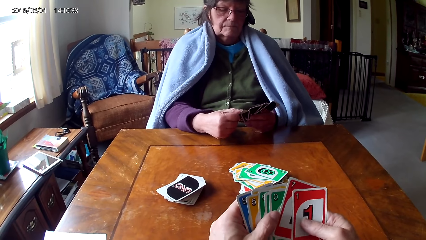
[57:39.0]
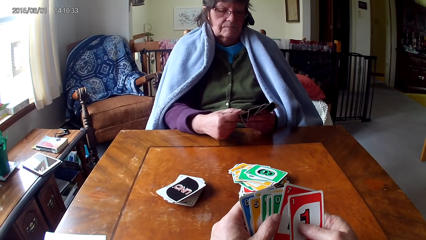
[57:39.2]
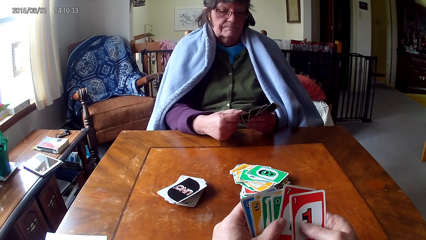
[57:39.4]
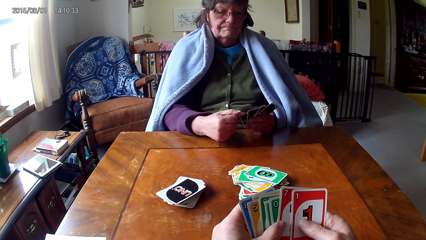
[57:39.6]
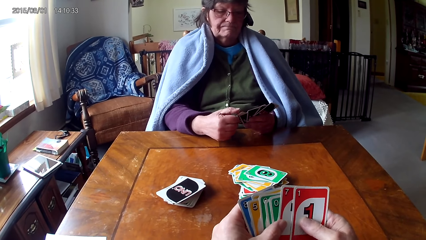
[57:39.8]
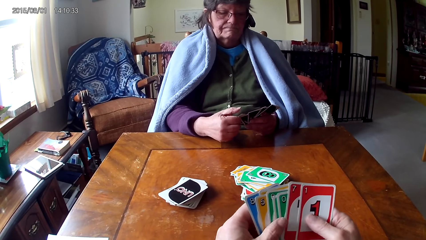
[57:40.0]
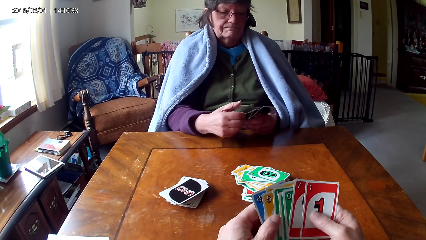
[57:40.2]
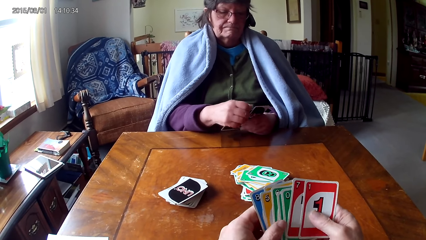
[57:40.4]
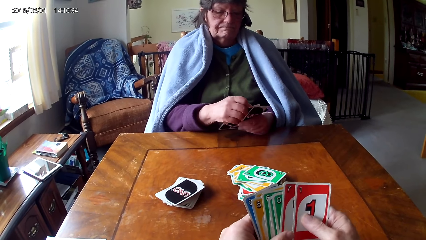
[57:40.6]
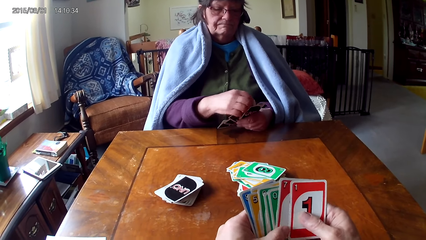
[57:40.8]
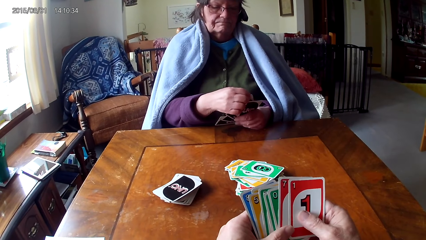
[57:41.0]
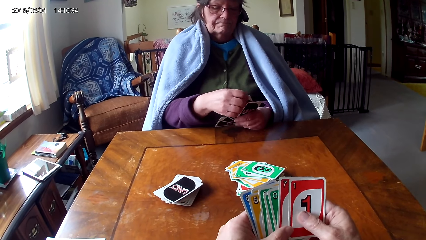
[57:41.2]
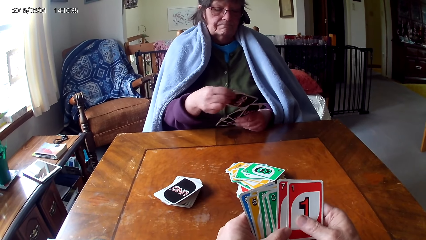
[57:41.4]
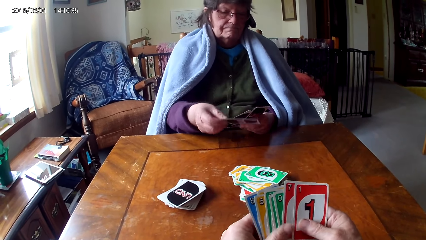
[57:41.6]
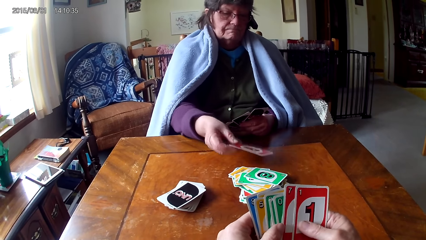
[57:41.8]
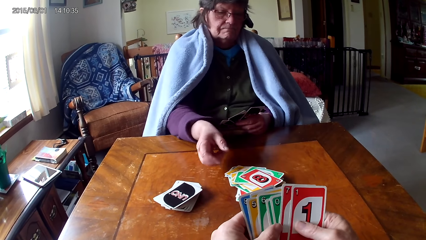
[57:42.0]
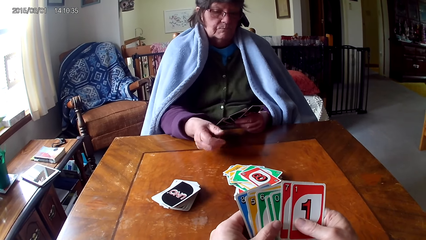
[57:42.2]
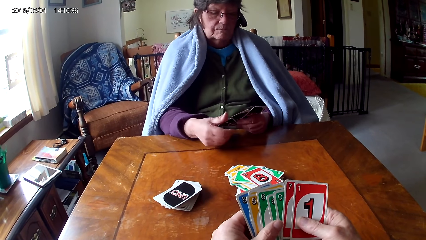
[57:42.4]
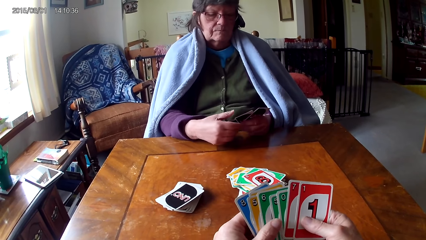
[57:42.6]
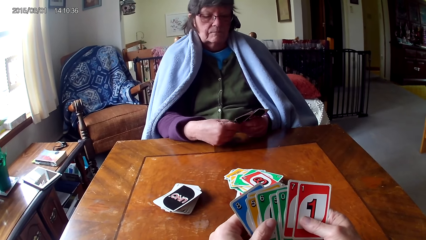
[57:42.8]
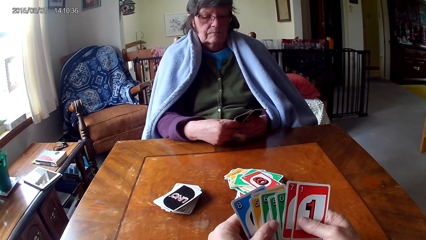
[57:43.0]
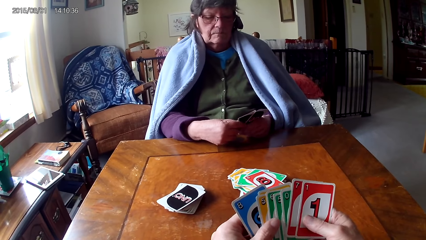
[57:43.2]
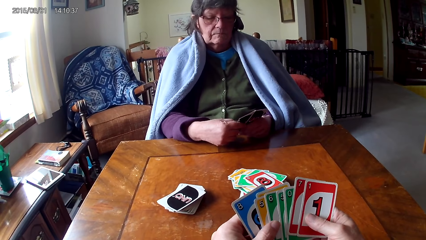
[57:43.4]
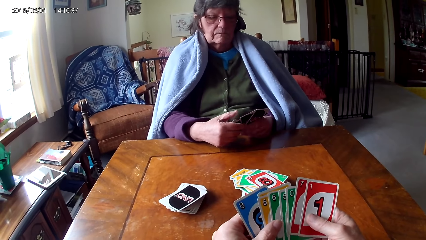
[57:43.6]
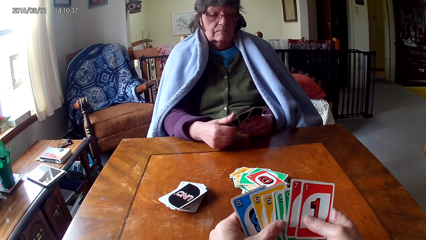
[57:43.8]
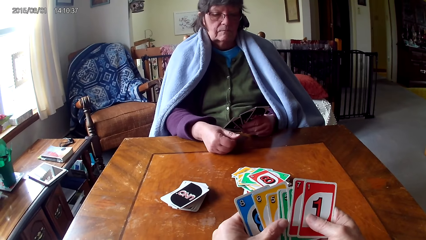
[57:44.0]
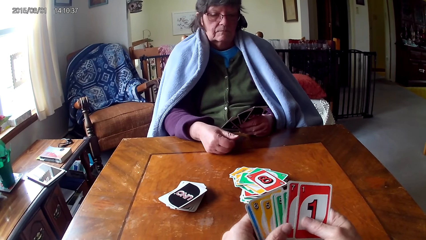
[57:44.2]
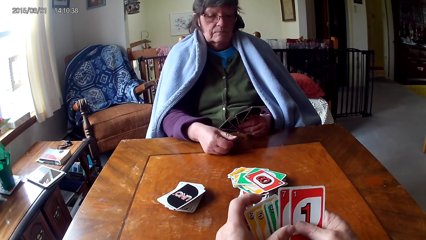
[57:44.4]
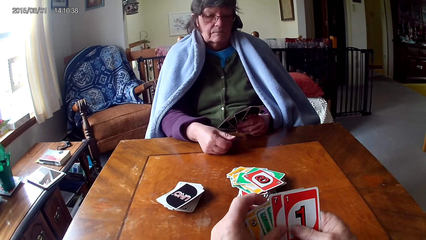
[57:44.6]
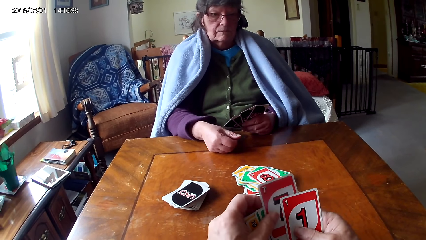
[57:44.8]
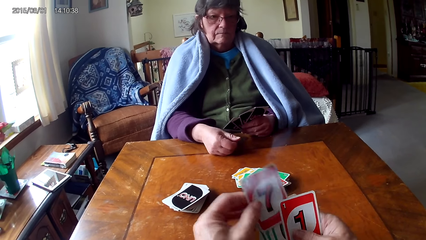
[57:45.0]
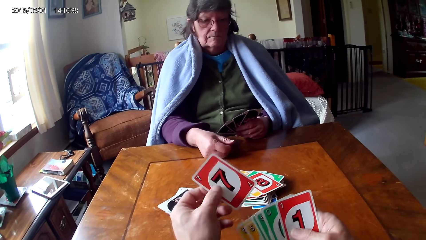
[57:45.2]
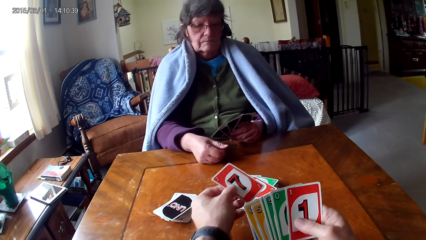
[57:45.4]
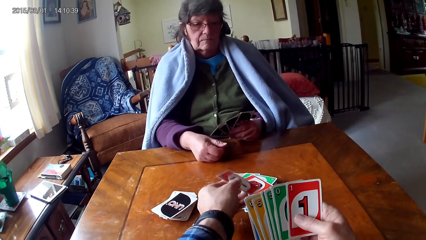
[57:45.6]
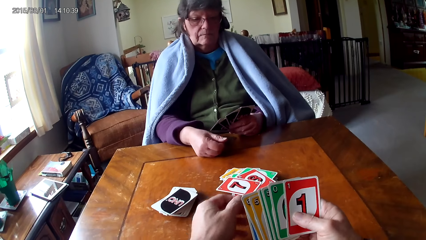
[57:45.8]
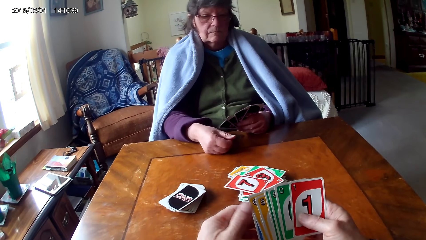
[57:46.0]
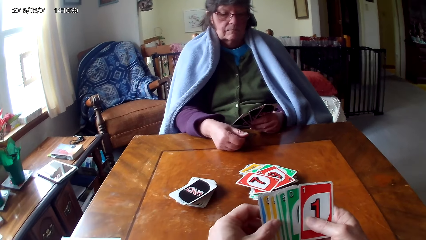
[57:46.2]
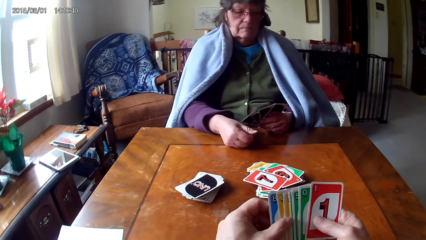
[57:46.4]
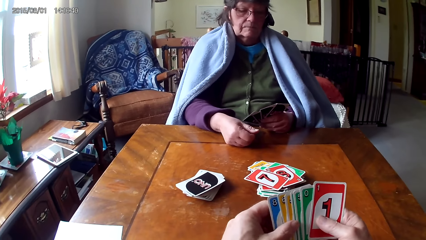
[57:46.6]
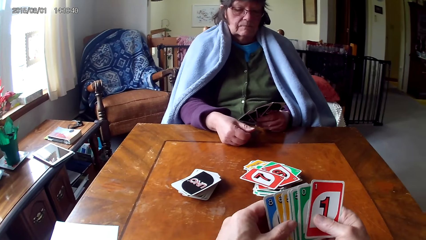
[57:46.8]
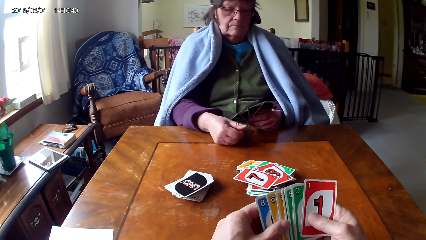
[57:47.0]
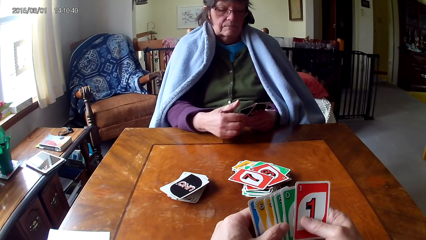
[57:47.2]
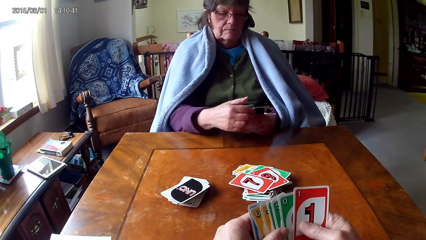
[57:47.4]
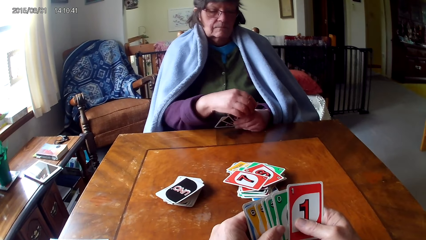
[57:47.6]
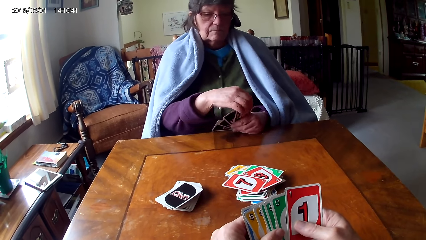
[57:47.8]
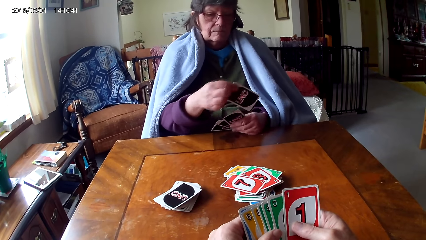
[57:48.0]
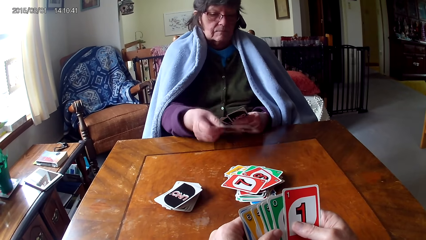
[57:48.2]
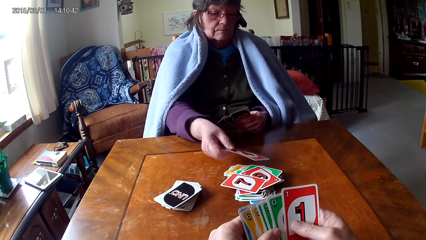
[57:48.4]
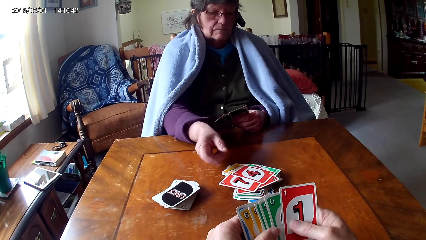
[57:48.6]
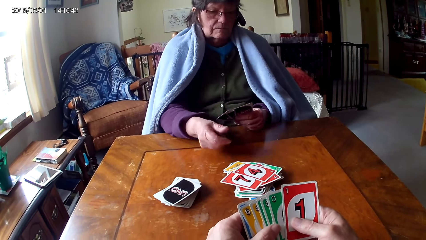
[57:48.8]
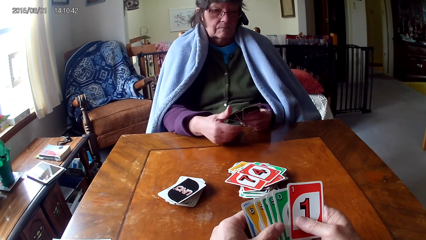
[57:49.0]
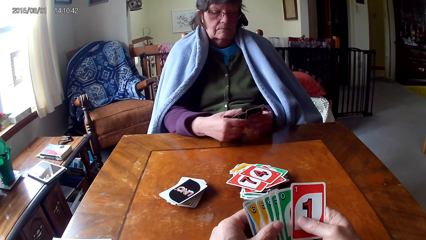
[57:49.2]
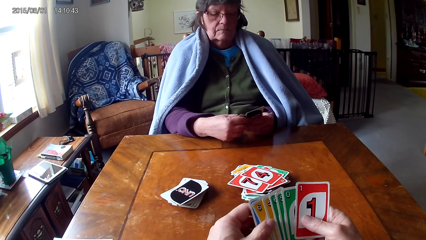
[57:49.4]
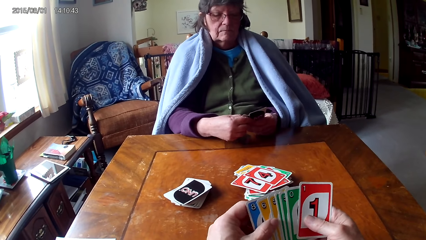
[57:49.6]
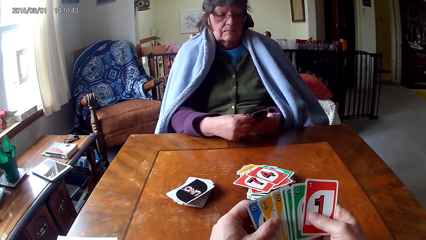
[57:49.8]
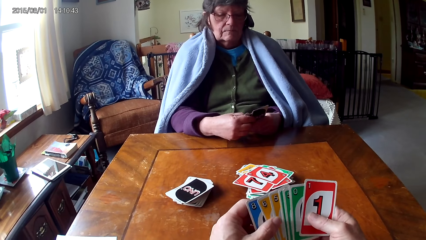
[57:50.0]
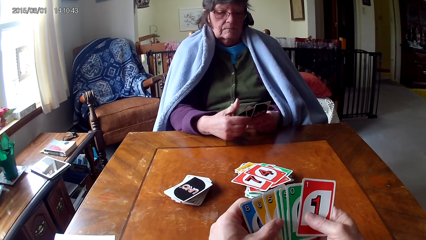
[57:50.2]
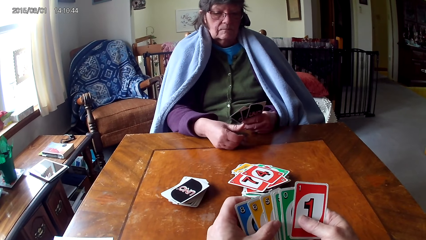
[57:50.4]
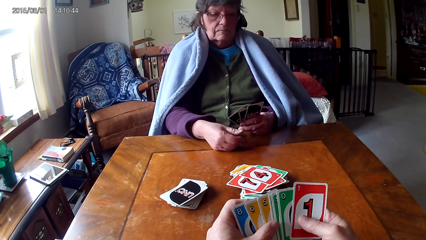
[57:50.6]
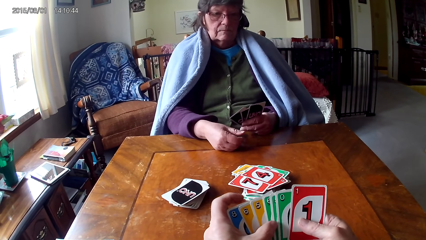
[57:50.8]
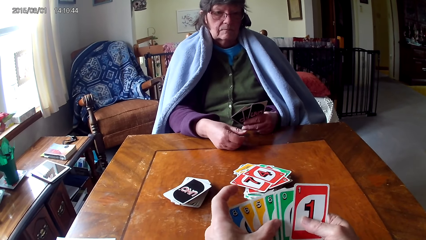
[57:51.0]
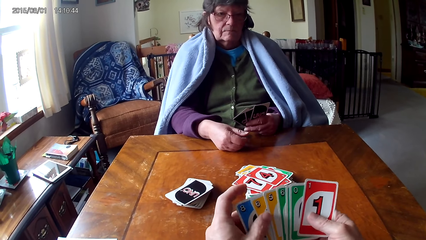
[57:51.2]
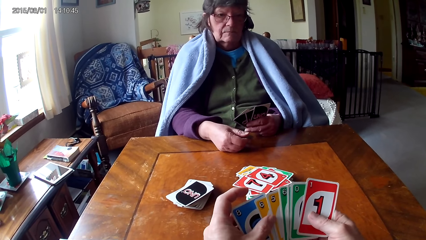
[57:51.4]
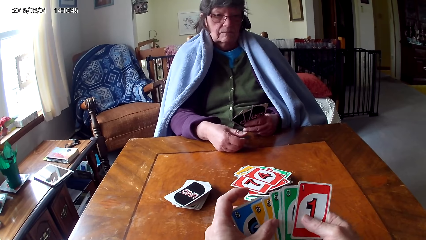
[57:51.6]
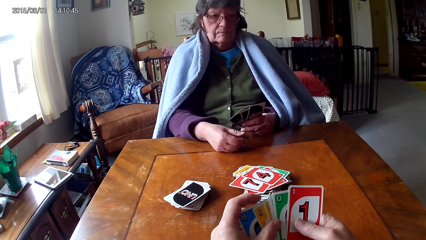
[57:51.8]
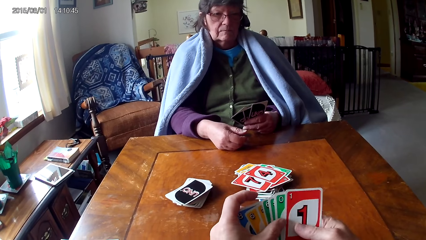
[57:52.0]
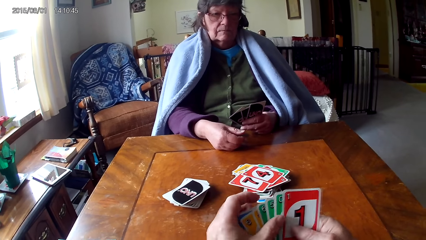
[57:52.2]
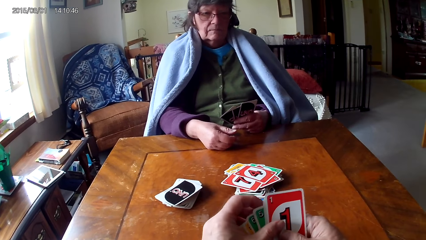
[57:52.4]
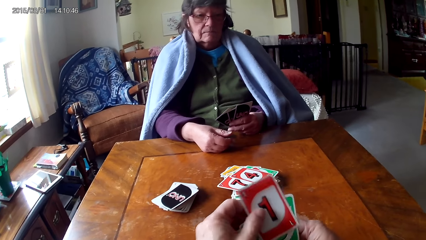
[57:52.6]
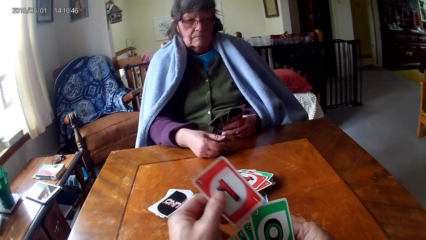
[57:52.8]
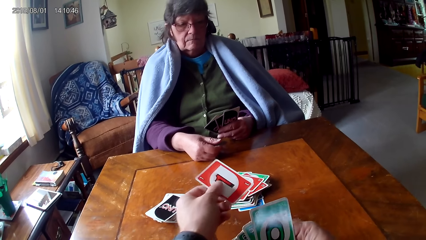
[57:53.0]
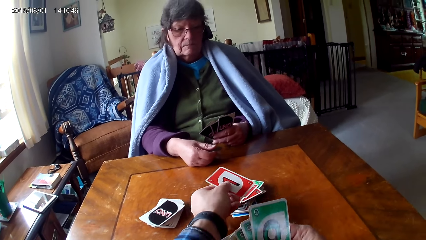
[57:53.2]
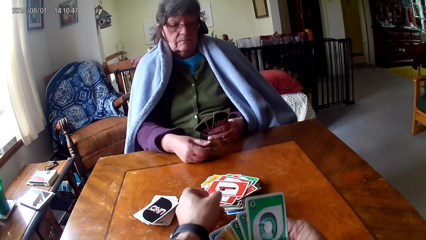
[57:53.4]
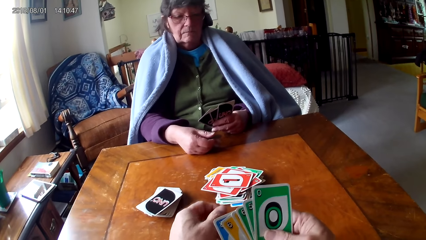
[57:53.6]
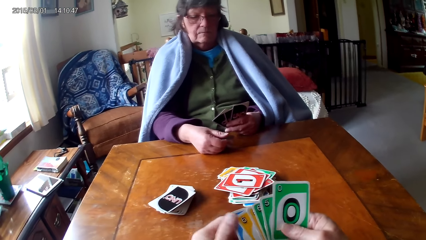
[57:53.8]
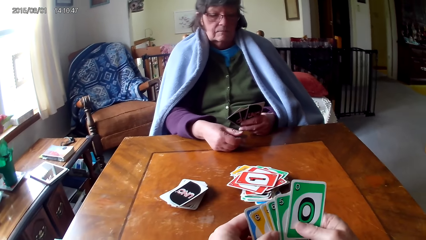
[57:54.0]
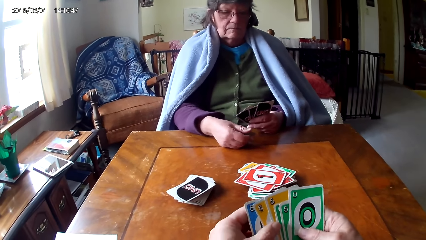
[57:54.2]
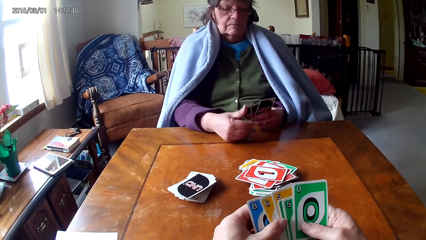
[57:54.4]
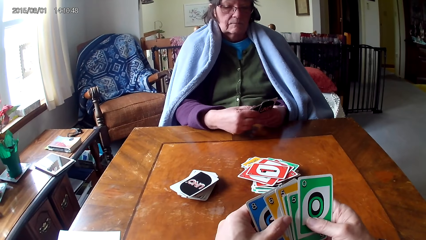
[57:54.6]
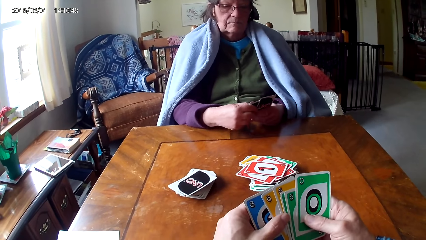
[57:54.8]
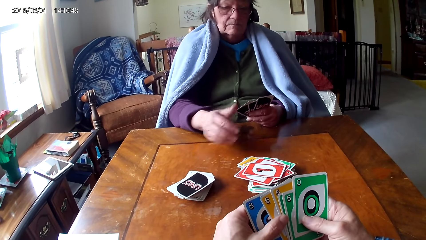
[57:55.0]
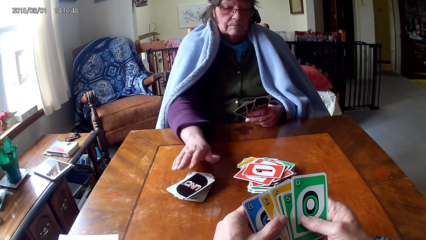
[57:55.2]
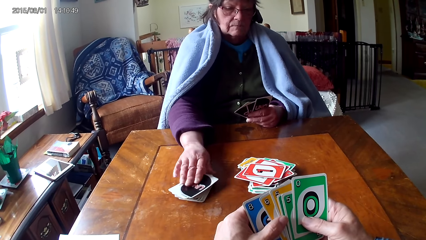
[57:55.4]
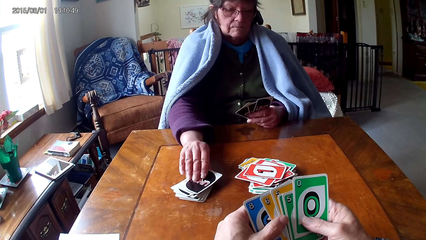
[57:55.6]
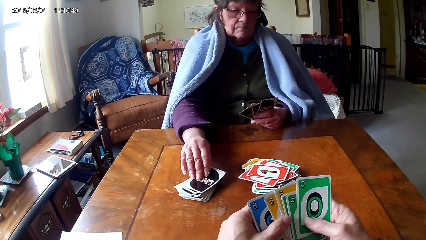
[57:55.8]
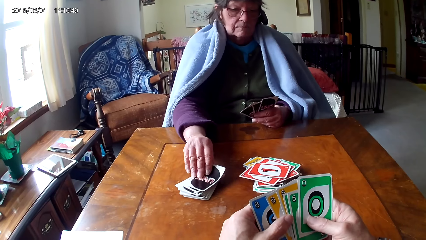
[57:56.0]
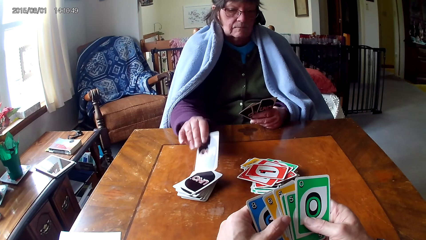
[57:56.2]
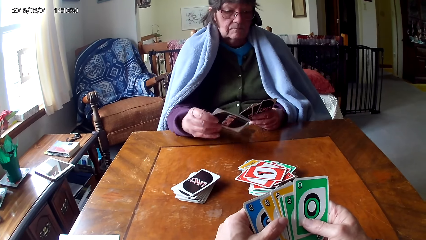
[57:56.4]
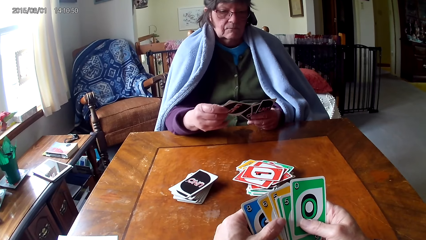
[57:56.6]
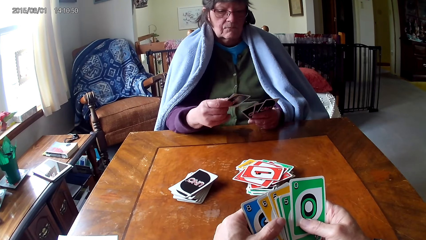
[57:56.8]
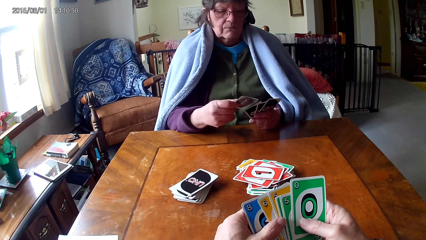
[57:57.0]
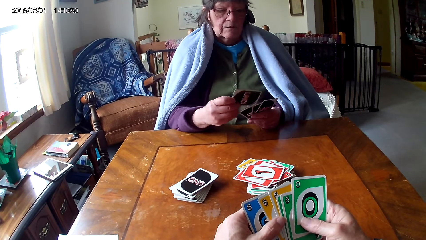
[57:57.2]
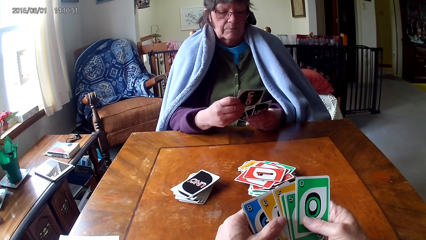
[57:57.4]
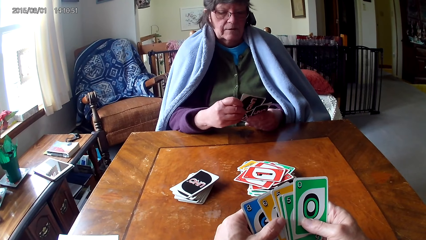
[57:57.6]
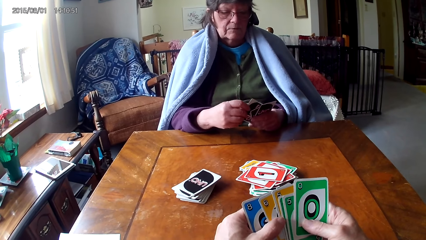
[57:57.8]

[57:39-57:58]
The camera wearer looks at a person put a card on the table. They put a card on the table. They look at the person put a card on the table. They put a card on the table. They look at the person pick up a card.
